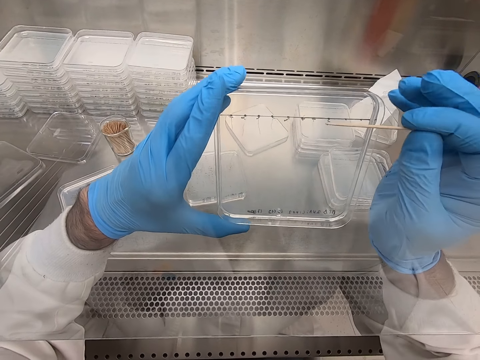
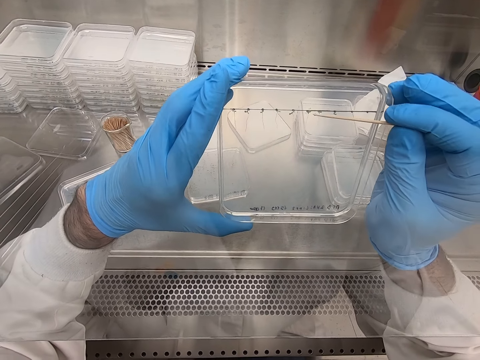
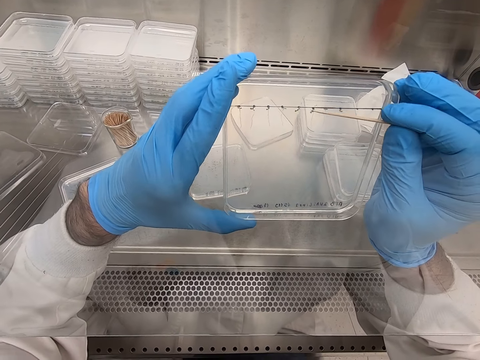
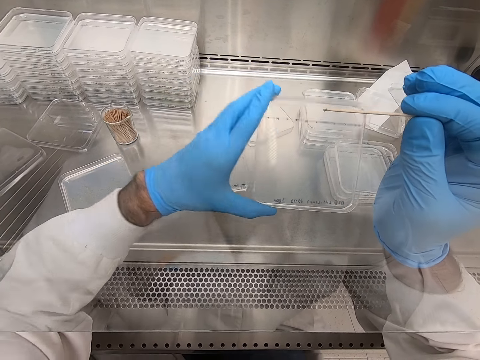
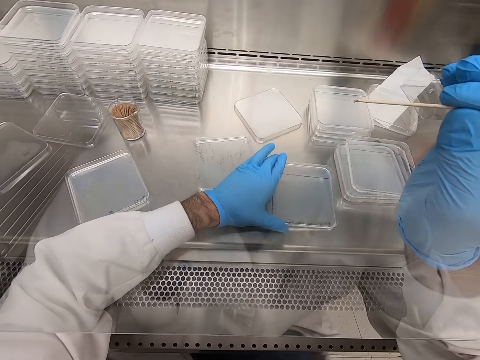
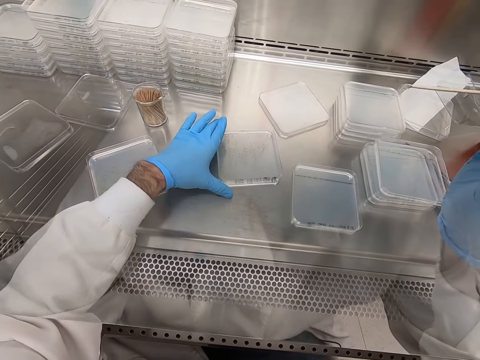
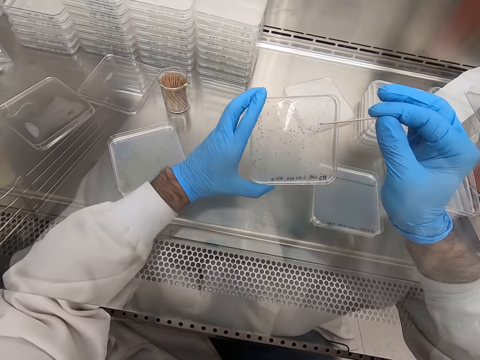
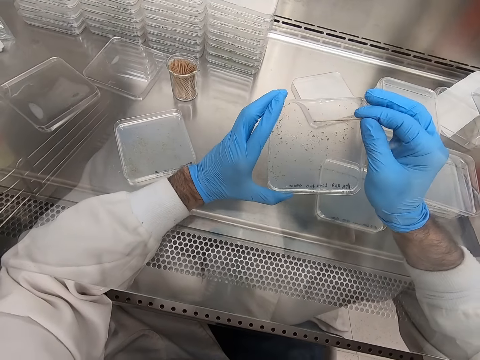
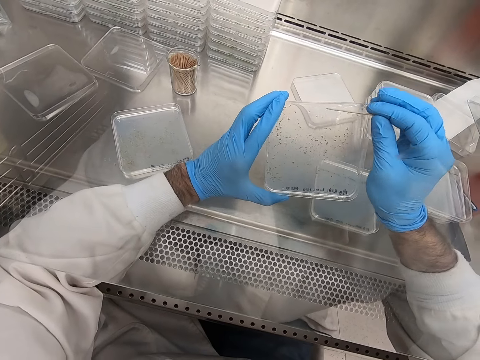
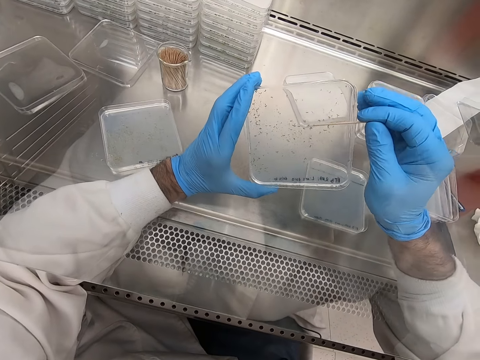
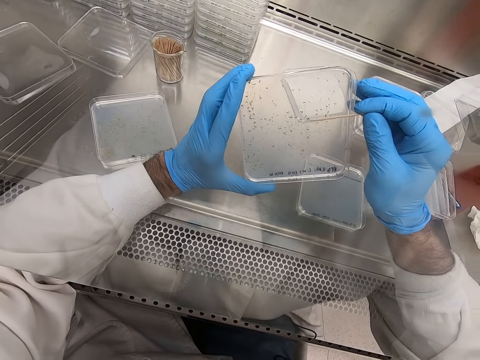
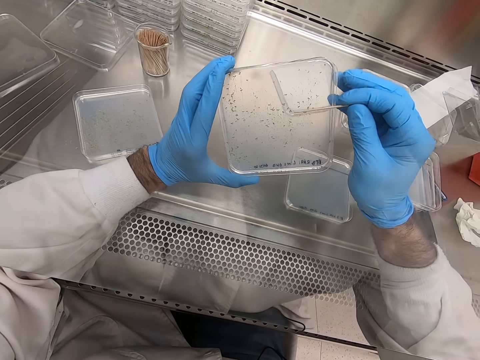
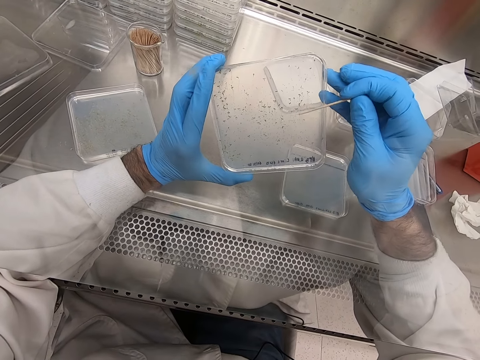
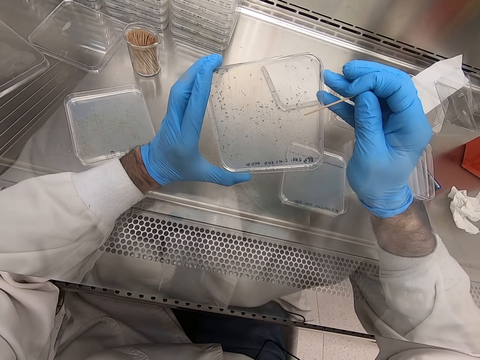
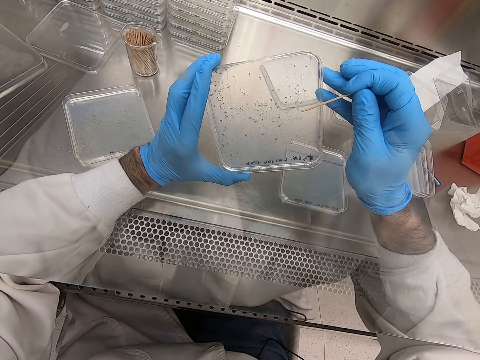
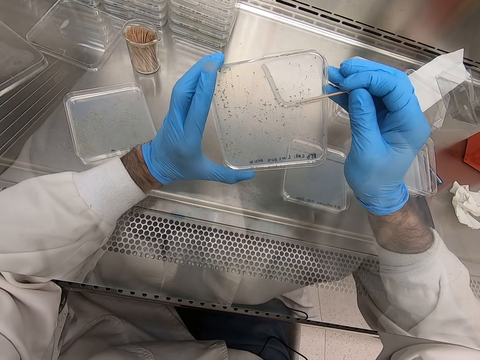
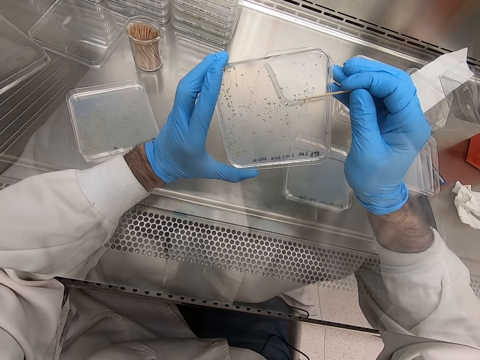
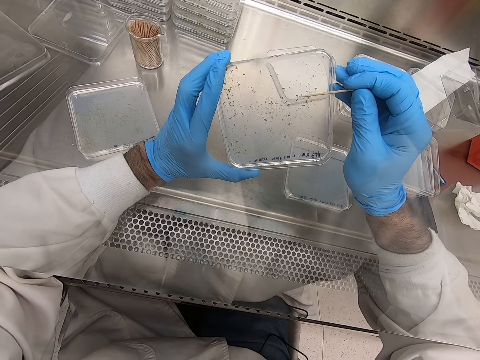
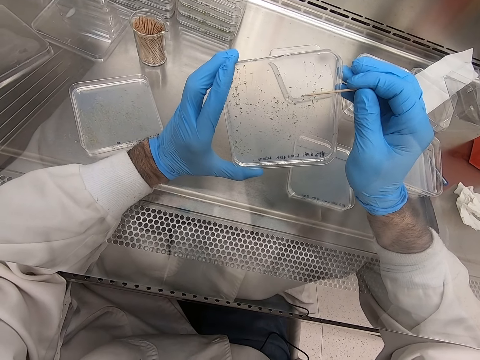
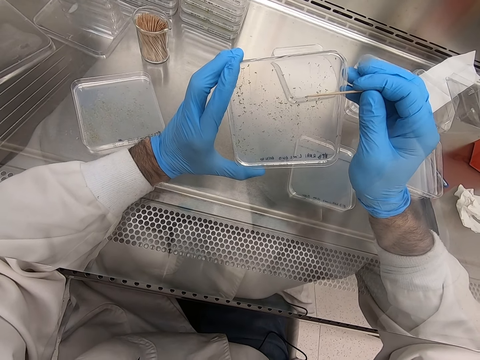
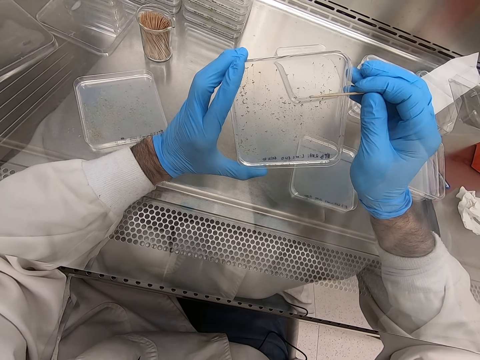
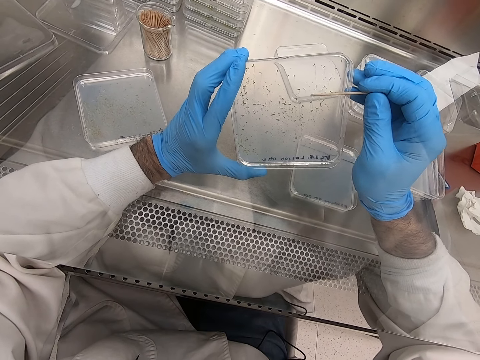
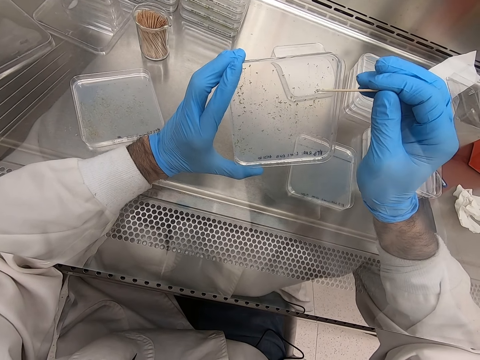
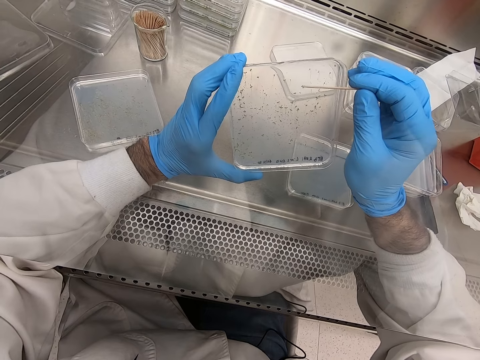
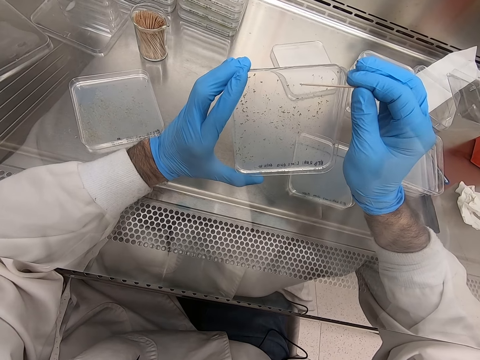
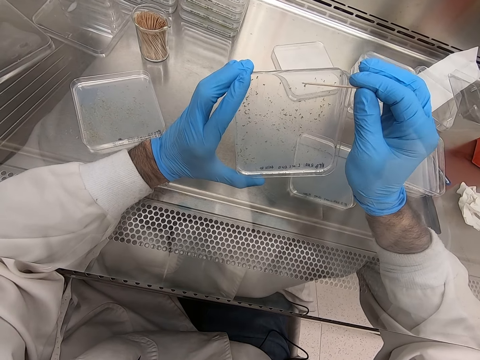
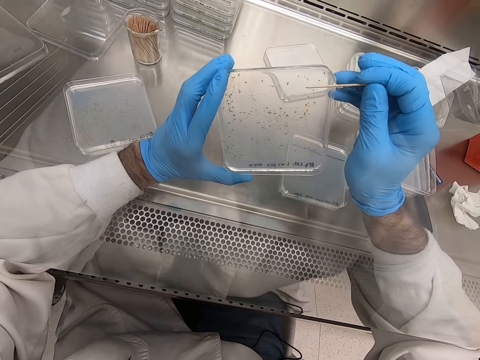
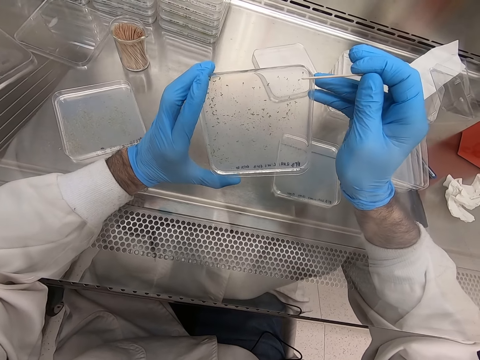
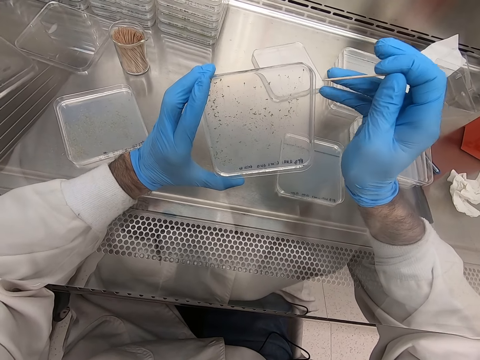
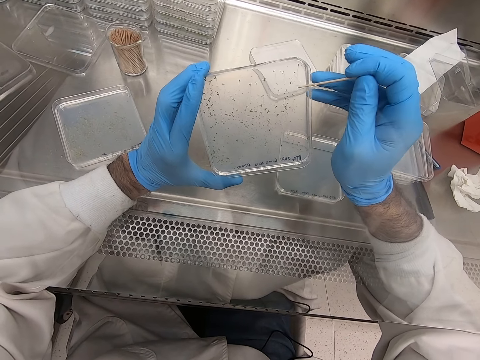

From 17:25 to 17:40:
The camera wearer picks up something with a toothpick. They place the plastic flat tin or acrylic sheet on the steel bench. They pick up the plastic flat tin. They pick particles from the acrylic sheet. They put something on the plastic flat tin.

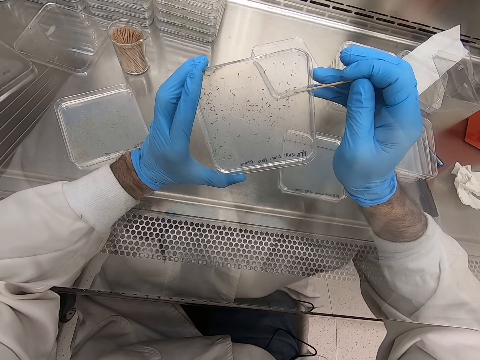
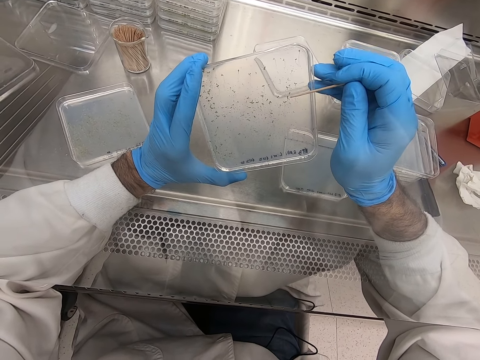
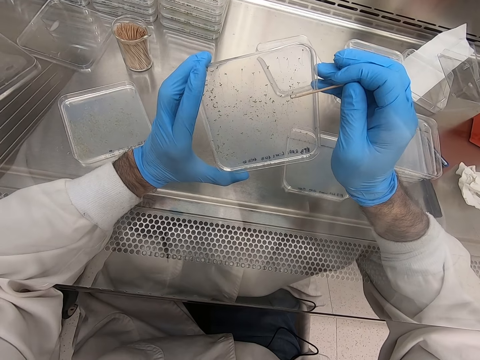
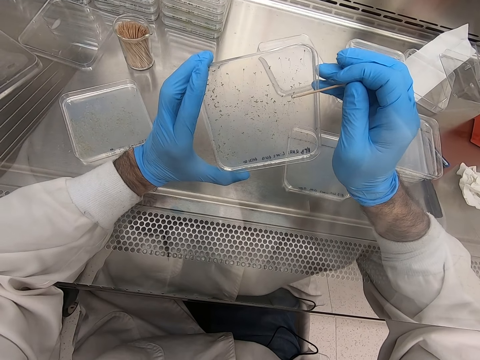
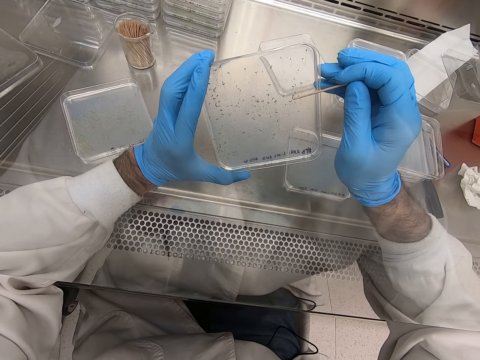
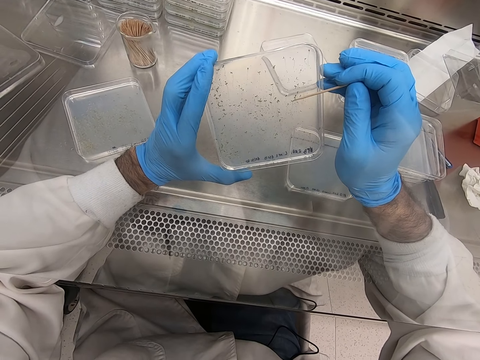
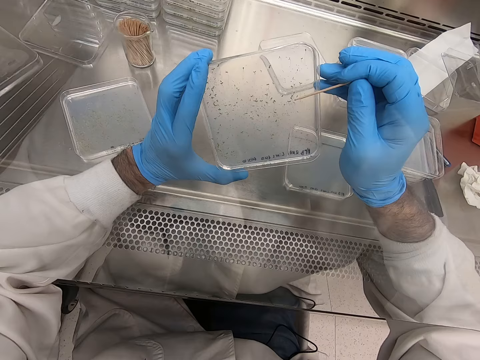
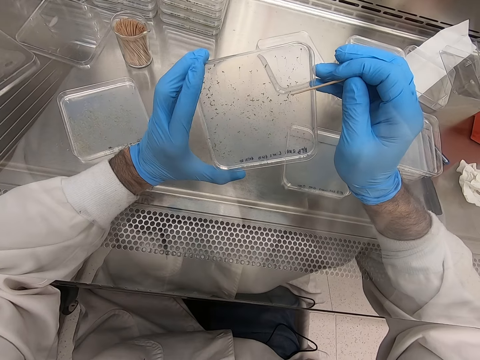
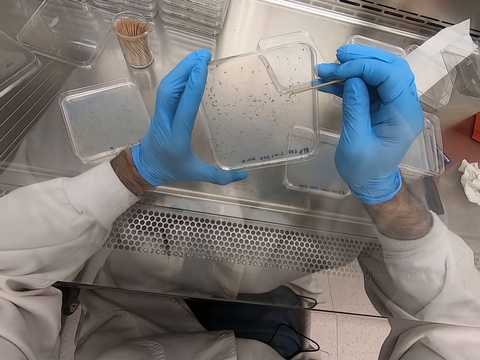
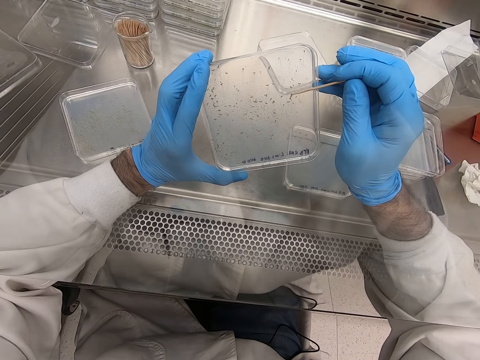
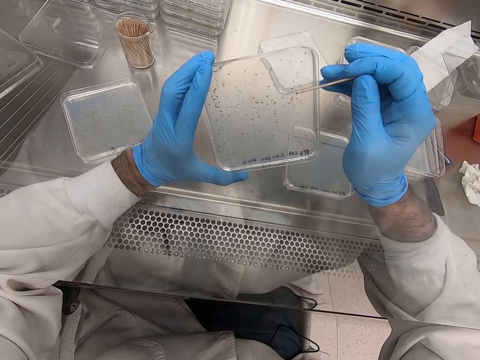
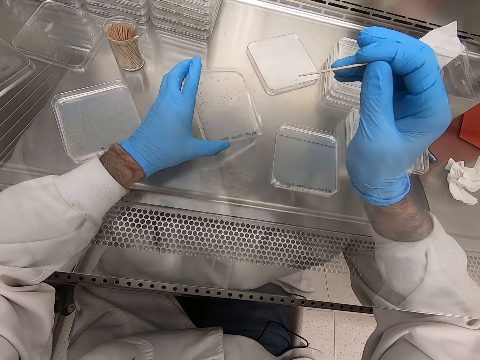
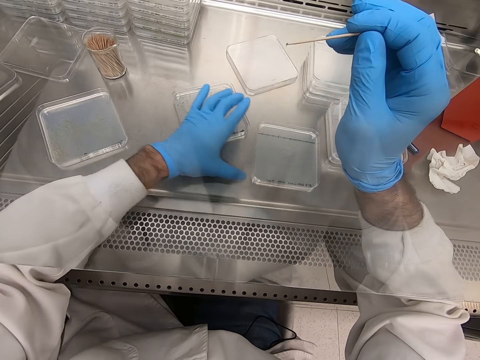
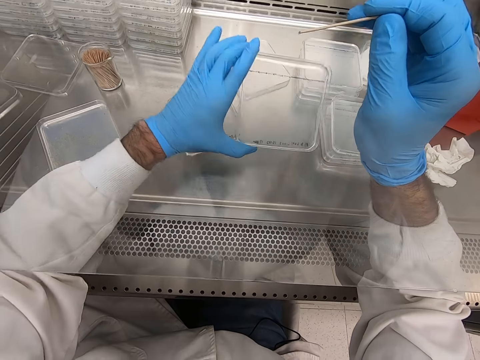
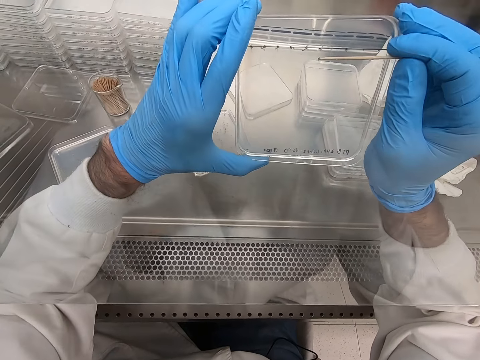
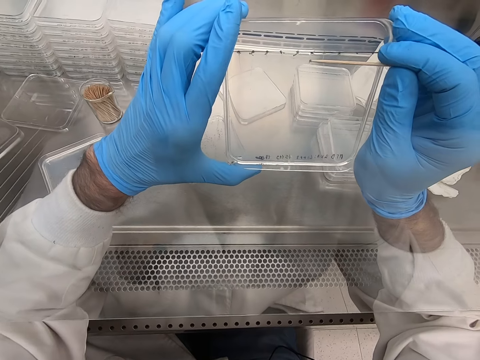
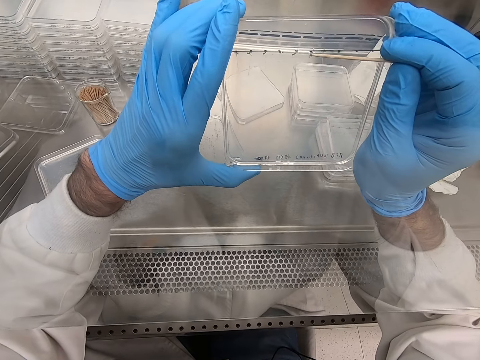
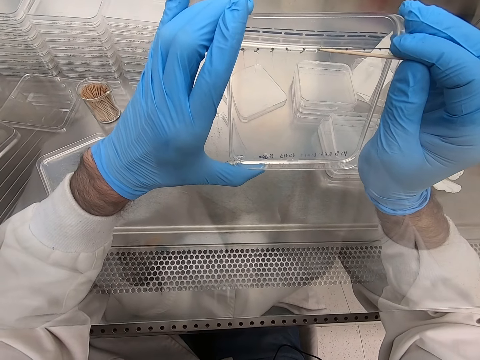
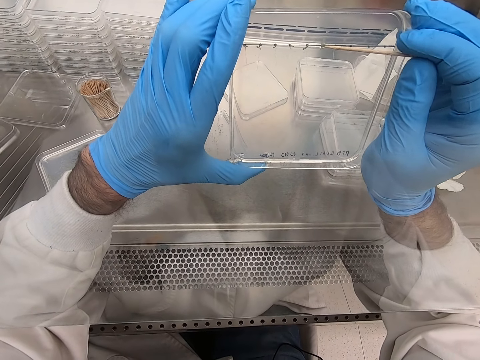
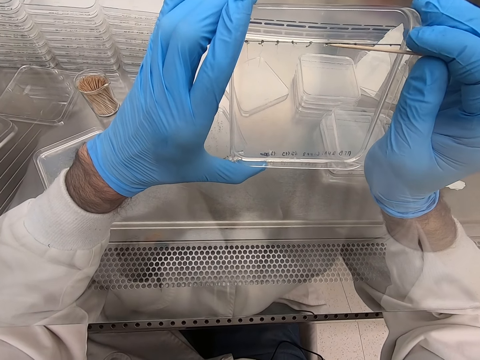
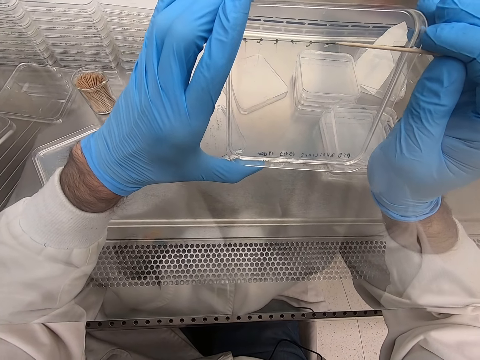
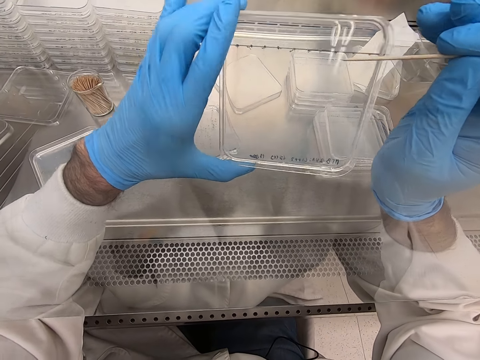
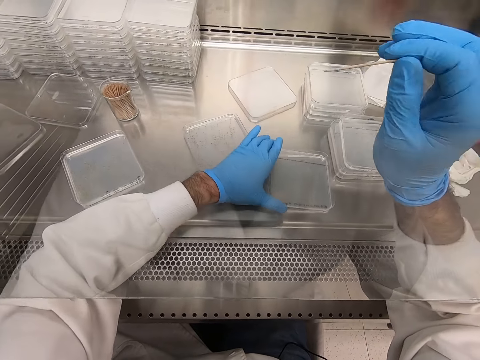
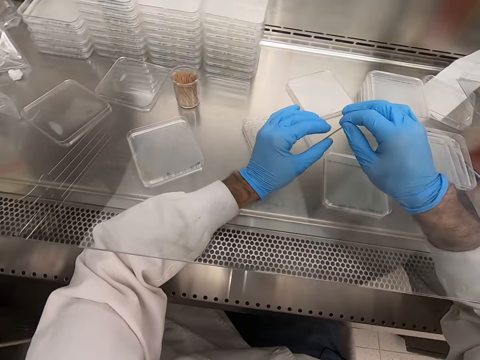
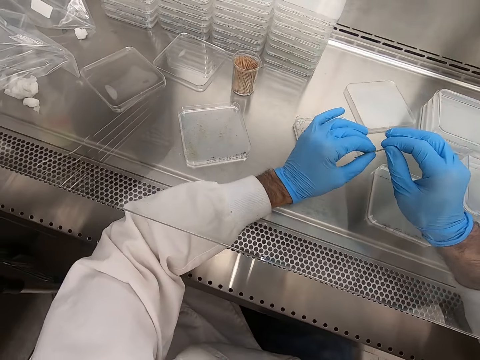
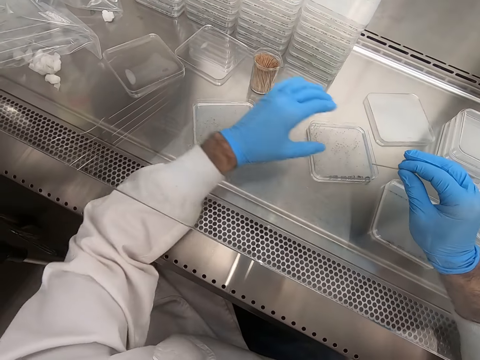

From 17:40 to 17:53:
The camera wearer picks up something with a toothpick. They place the plastic flat tin on the steel bench. They pick up the plastic flat tin. They put something on the plastic flat tin. They place the plastic flat tin on the steel bench.
